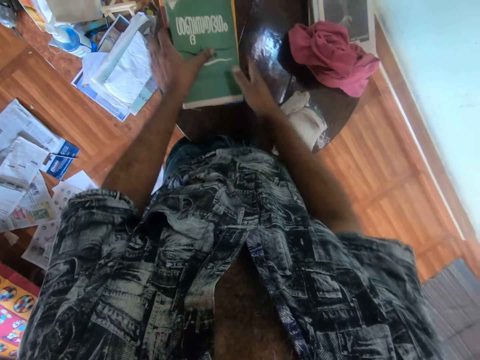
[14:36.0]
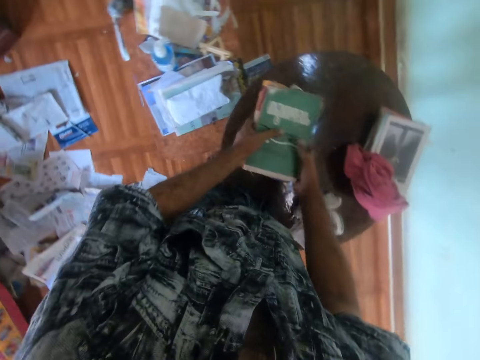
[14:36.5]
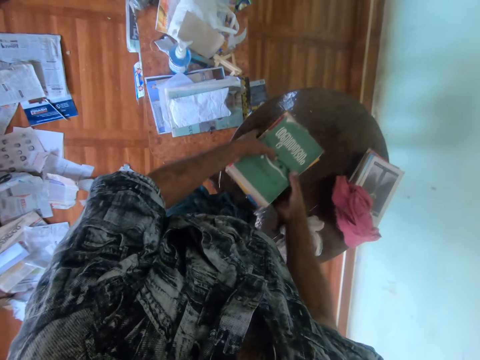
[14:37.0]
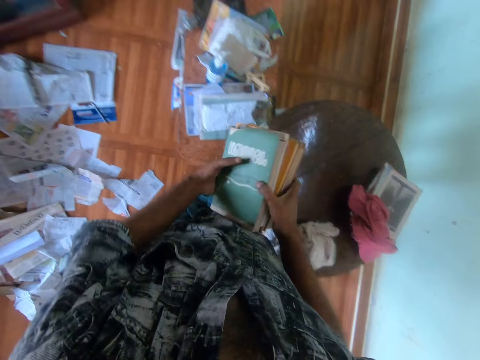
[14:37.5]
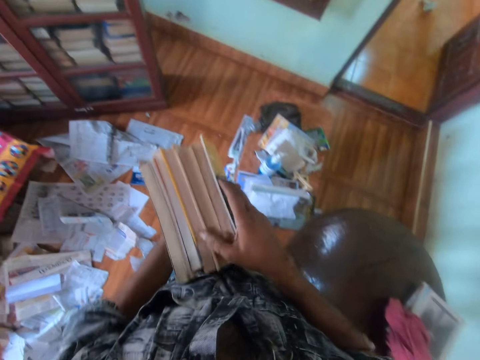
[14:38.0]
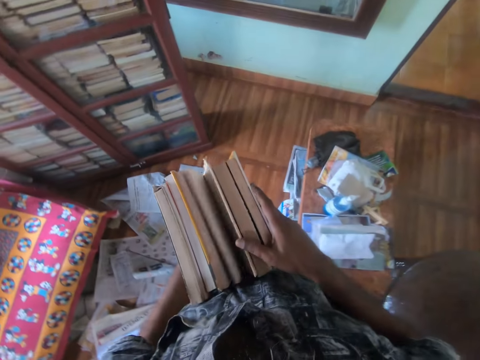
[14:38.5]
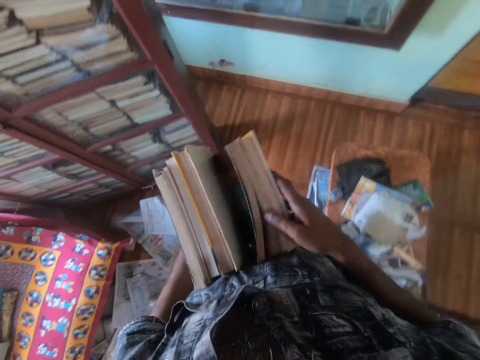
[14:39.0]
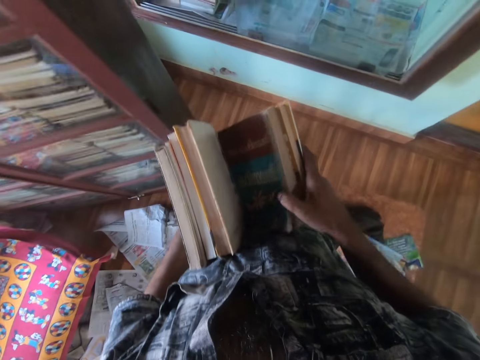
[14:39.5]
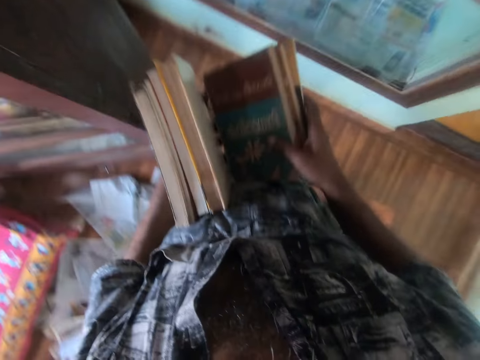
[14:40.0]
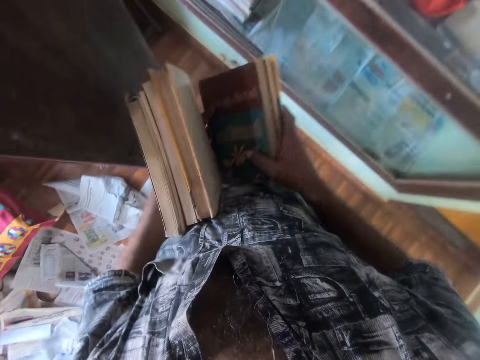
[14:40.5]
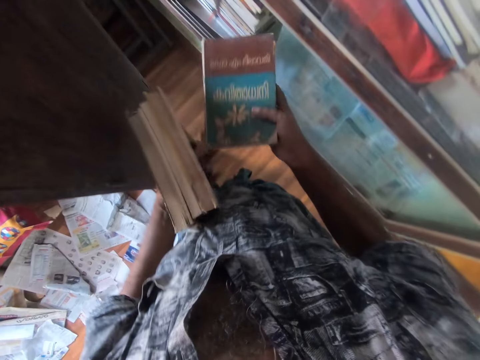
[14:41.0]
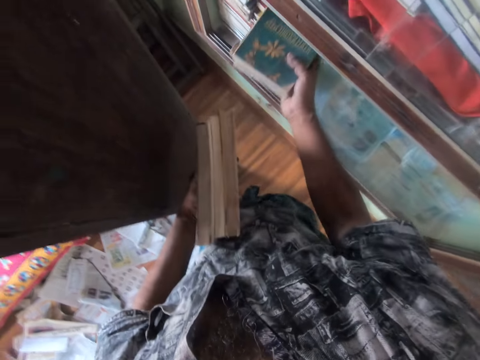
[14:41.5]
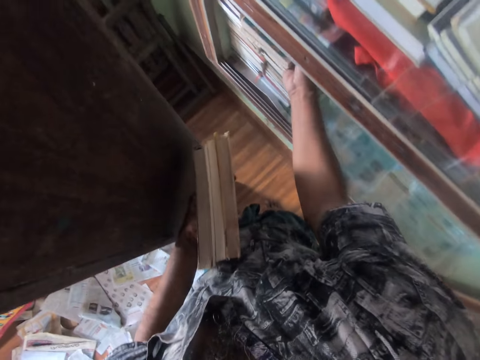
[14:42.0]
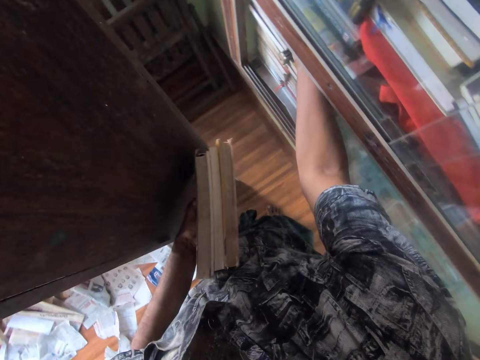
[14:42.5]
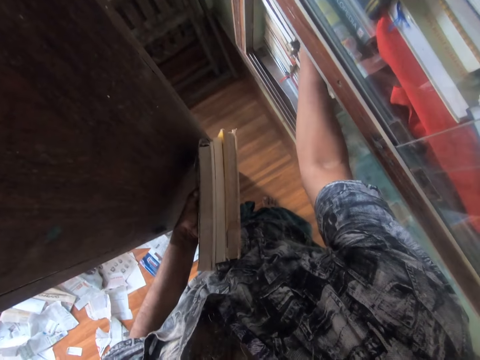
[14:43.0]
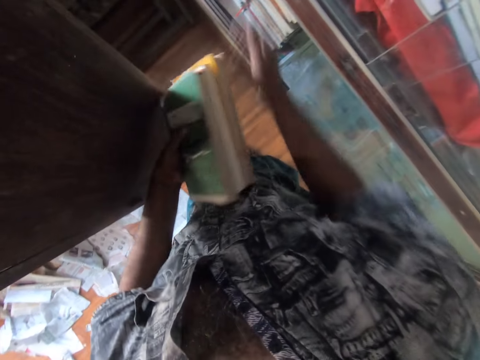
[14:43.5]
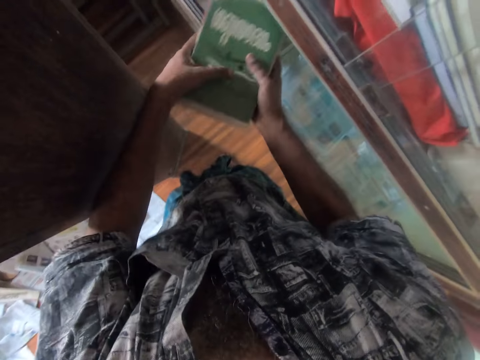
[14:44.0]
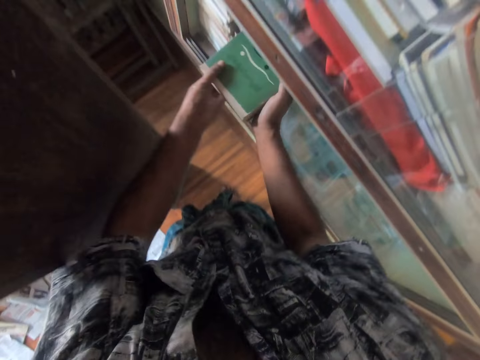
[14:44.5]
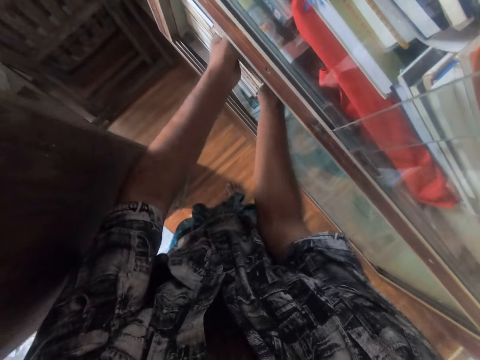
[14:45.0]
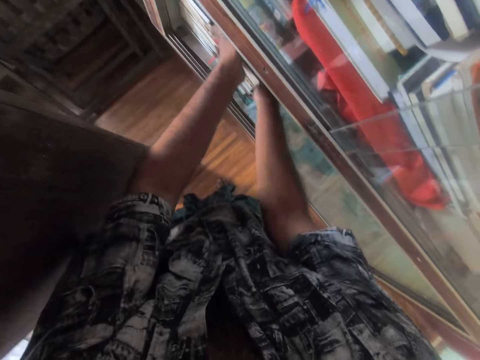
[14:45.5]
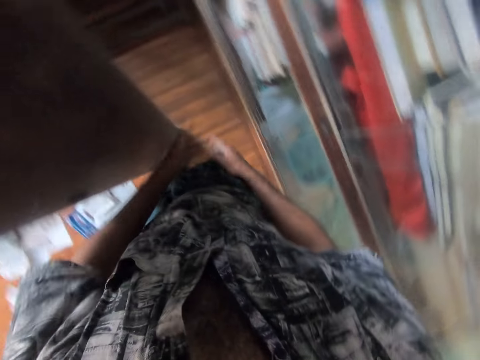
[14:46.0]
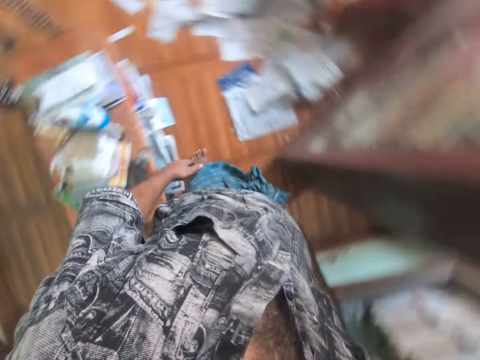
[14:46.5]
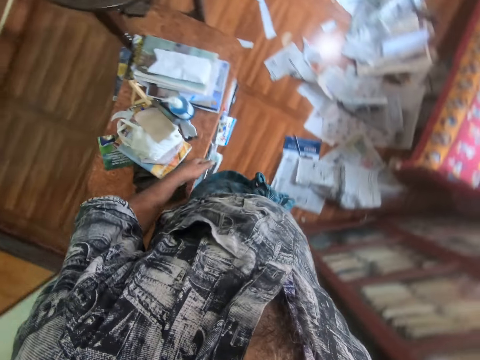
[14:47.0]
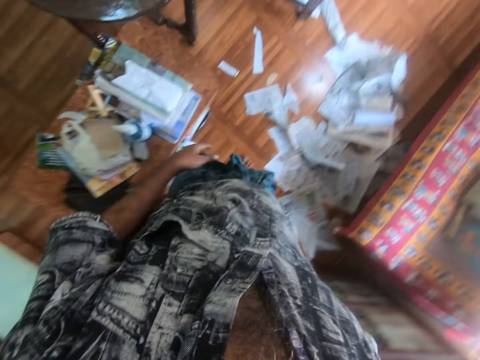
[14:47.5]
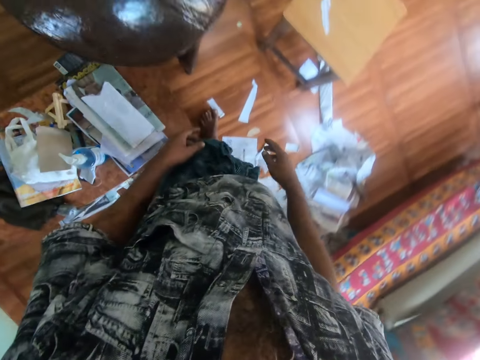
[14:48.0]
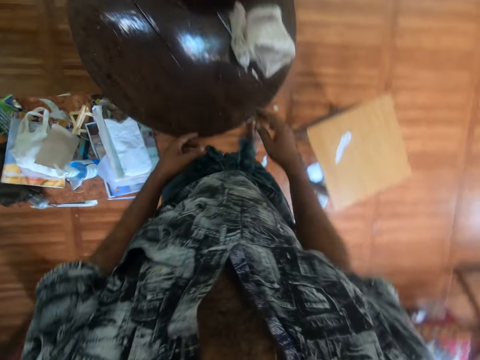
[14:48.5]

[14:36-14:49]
The camera wearer drops the piece of cloth on the table with his right hand. He drops the book on the table with his left hand. He packs the books from the table with both hands. He separates the books with both hands. He walks to the book shelf. He places the books in his right hand in the book shelf. He holds the book with both hands. He places the books in the book shelf with both hands. He walks to the table.

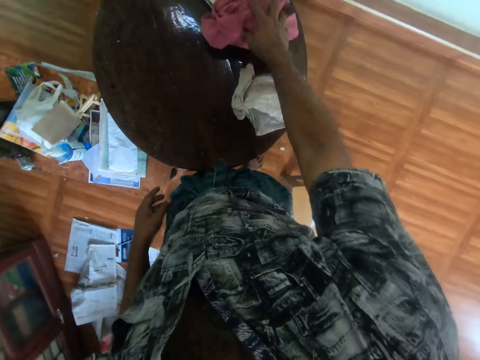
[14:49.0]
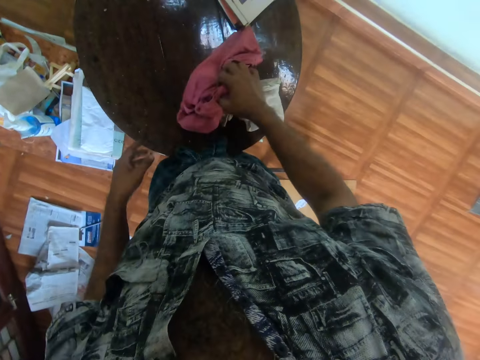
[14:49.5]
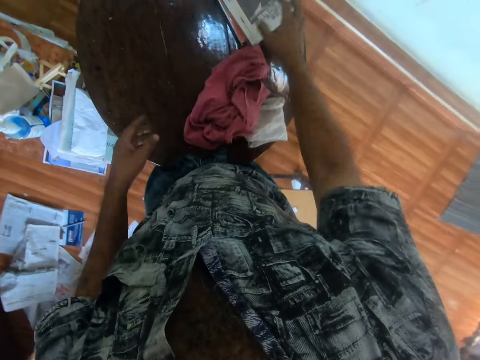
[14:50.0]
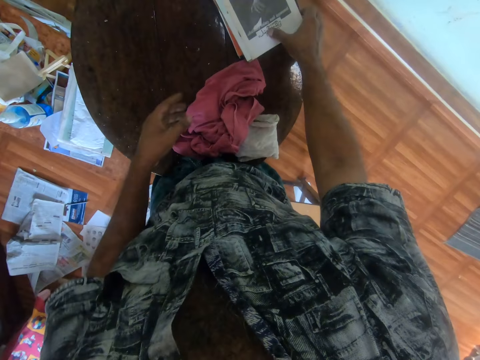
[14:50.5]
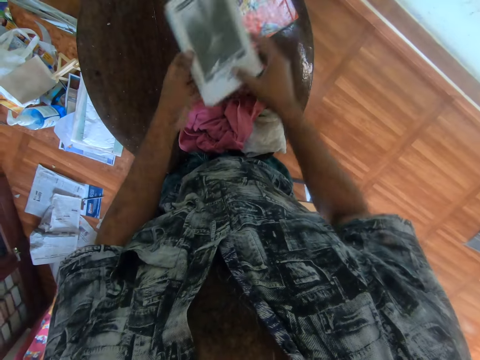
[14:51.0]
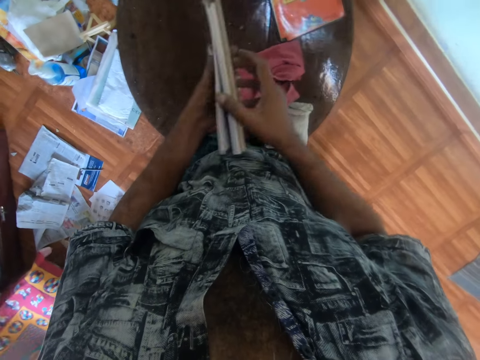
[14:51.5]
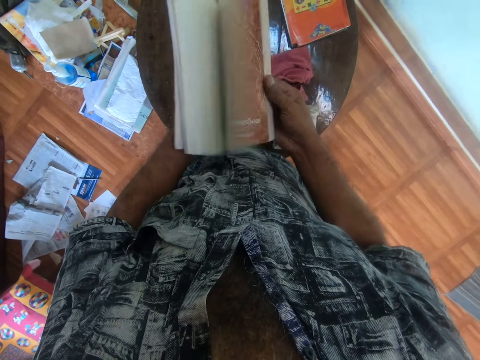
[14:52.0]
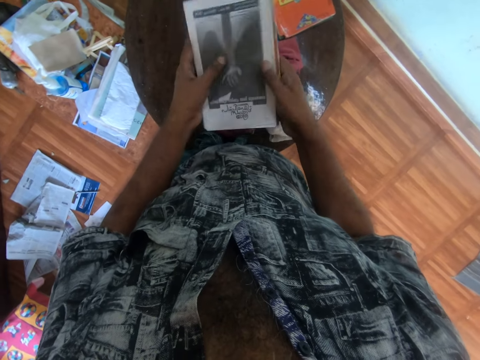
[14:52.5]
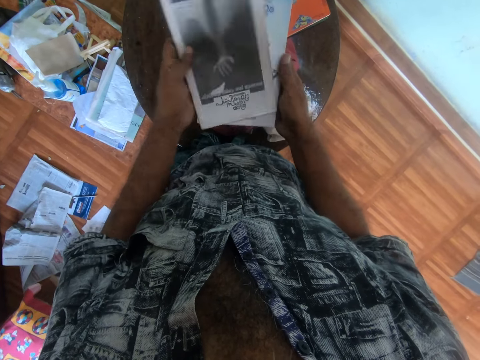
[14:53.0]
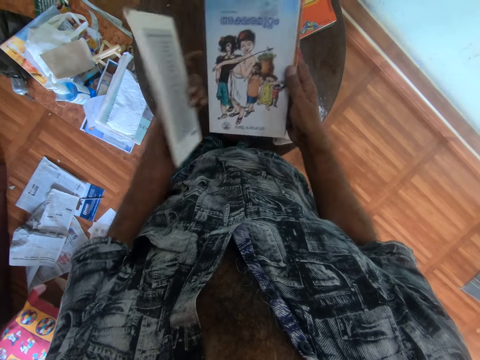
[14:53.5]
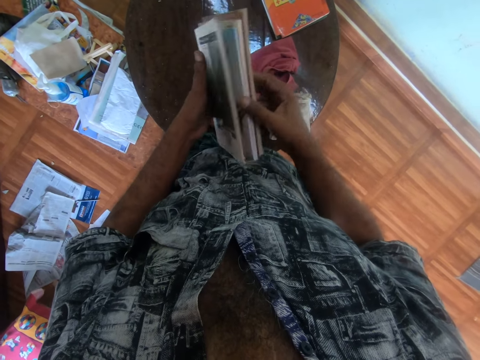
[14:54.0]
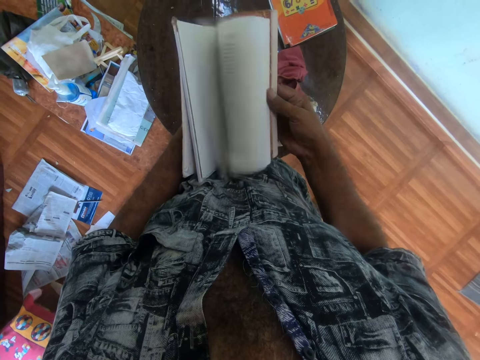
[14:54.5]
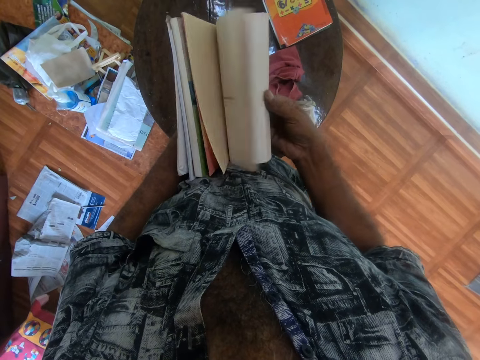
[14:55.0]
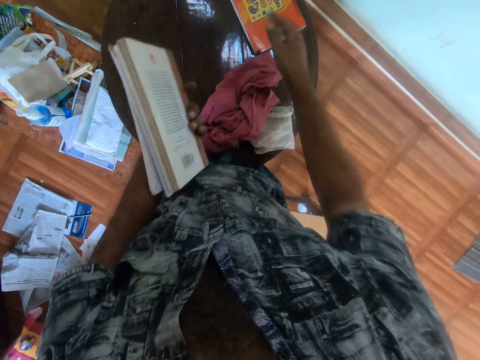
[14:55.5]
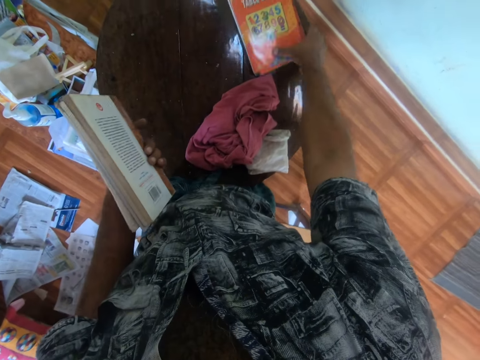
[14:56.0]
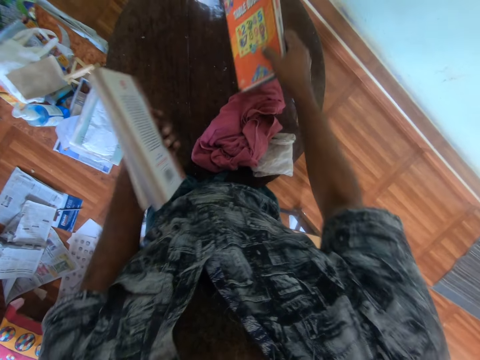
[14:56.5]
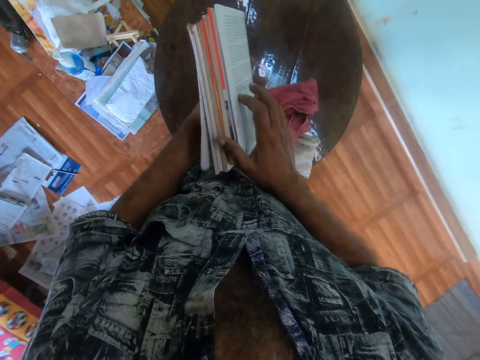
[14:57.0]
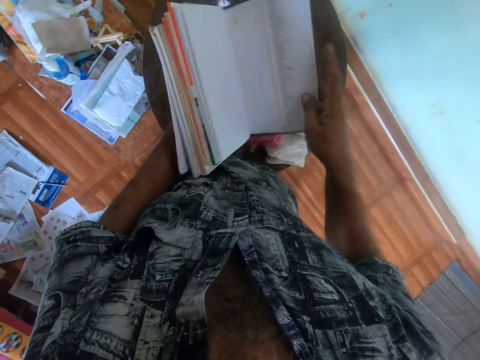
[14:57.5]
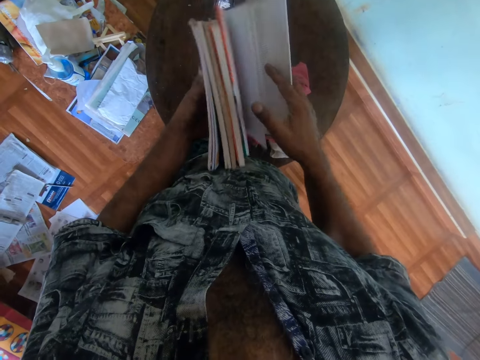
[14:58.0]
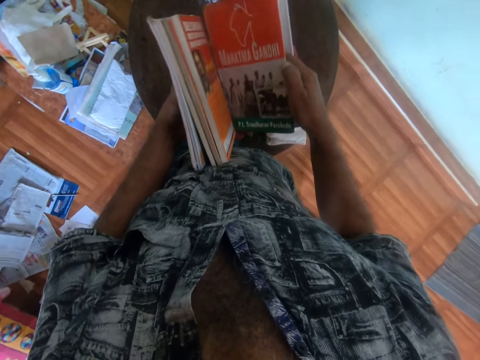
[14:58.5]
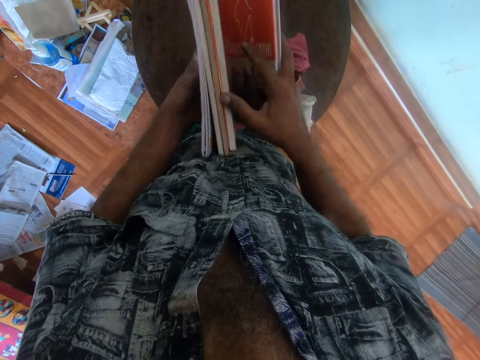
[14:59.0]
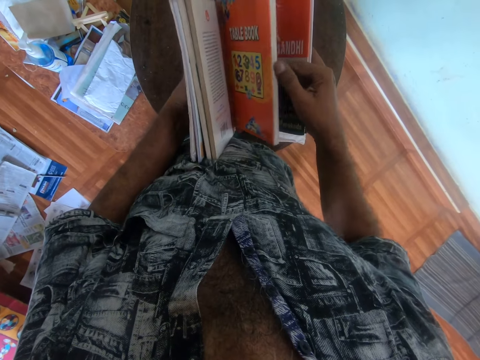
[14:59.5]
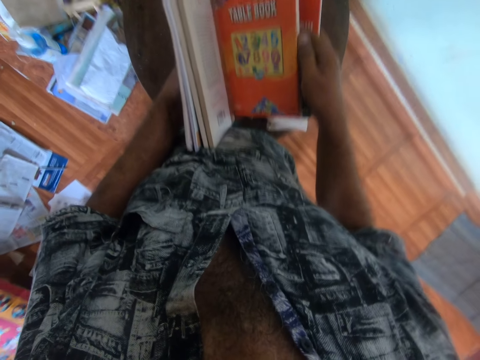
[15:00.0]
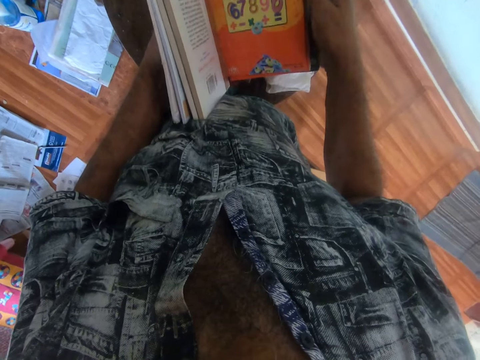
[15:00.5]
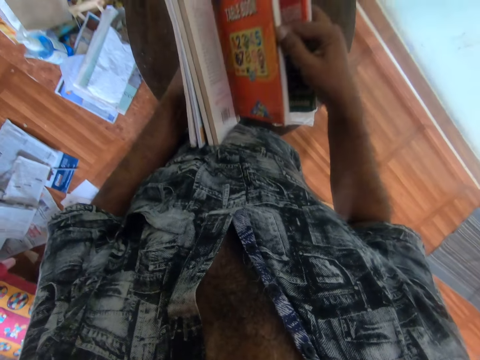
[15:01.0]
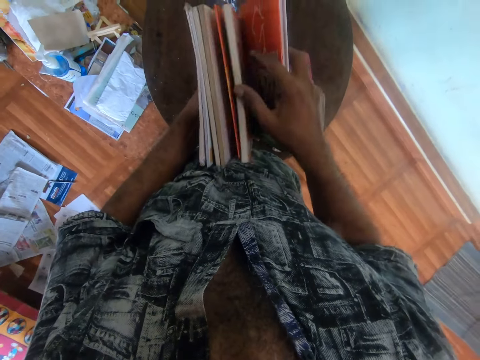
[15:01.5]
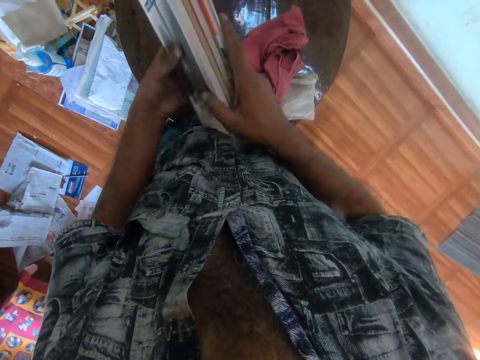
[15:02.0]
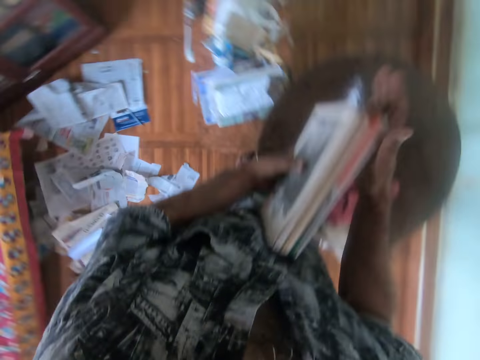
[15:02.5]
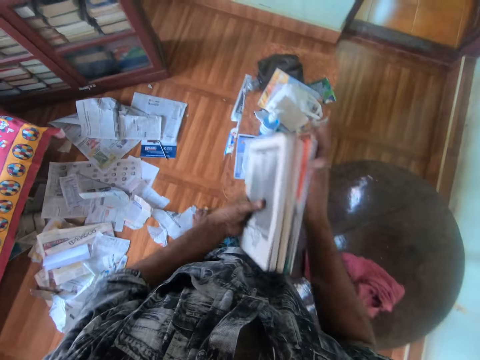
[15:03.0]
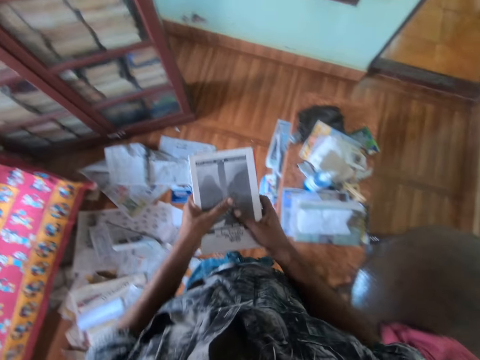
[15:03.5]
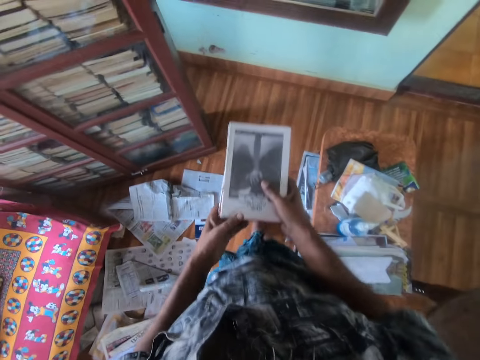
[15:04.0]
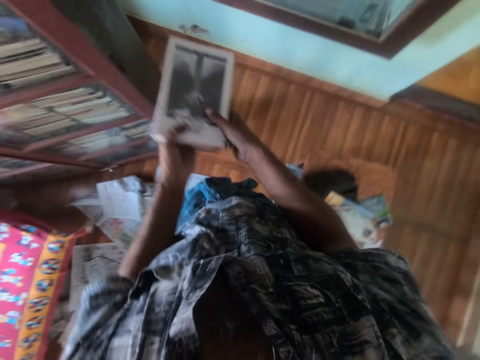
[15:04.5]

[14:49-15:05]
The camera wearer moves the piece of cloth on the table with his right hand. He picks up the cloth. He picks some books from the table with his right hand. He puts the cloth down. He holds the books with both hands. He flips the pages of the book with his right hand. He holds the book with his left hand. He flips the pages of the books with his right hand. He picks some books from the table with his right hand. He holds the books with both hands. He flips the pages of the books with his right hand. He walks to the book shelf.
